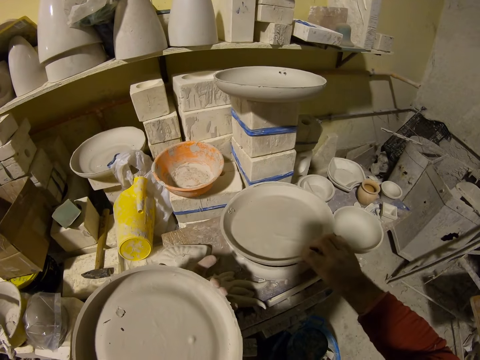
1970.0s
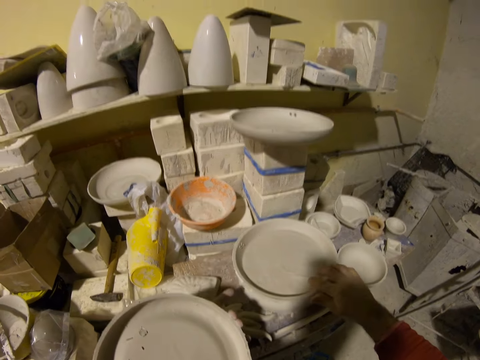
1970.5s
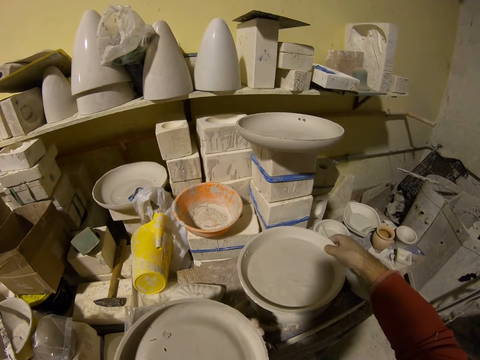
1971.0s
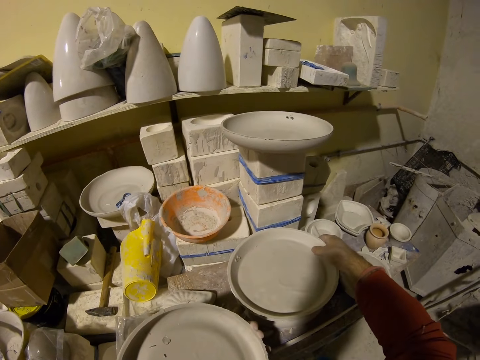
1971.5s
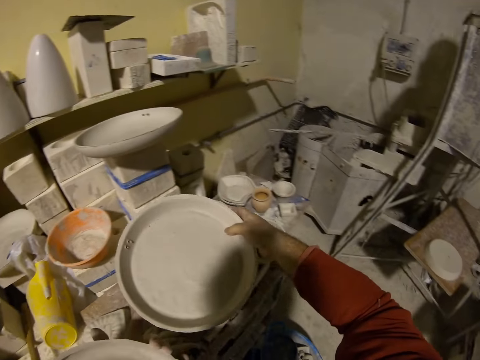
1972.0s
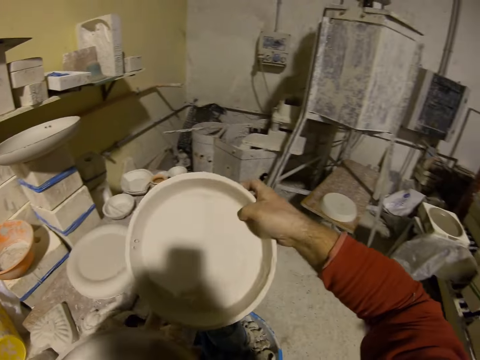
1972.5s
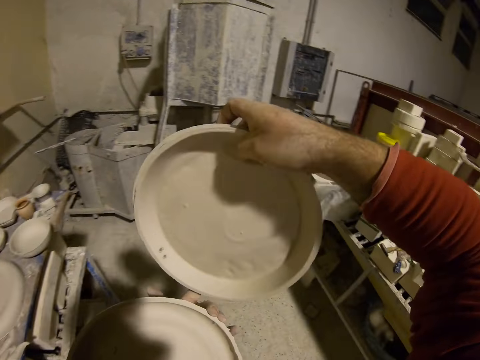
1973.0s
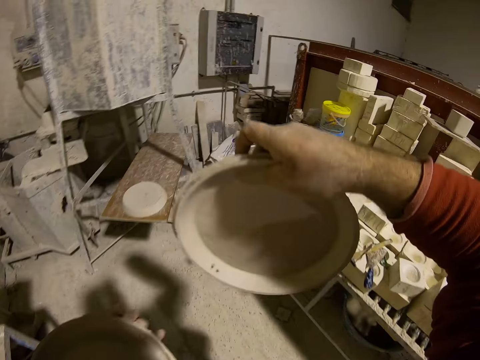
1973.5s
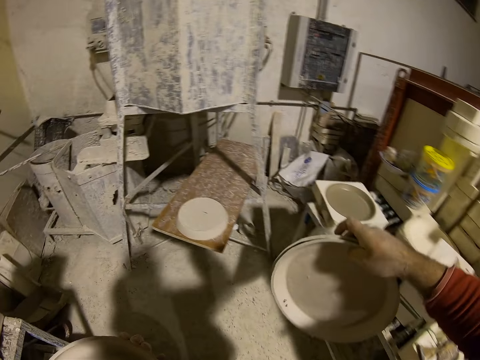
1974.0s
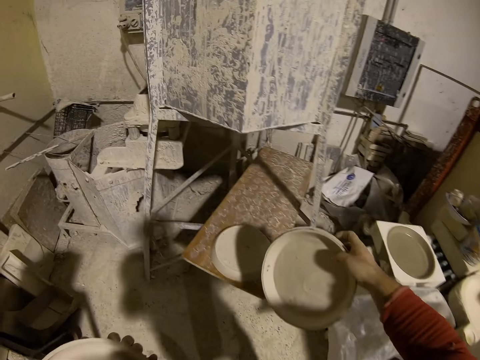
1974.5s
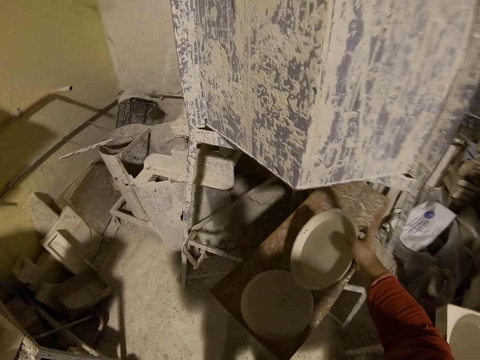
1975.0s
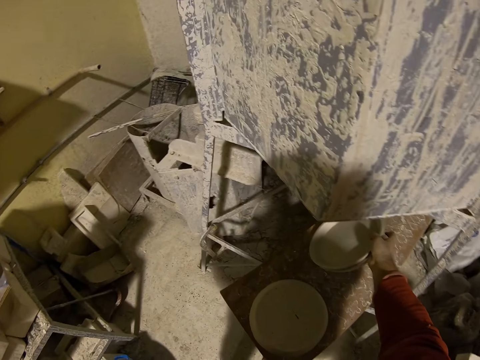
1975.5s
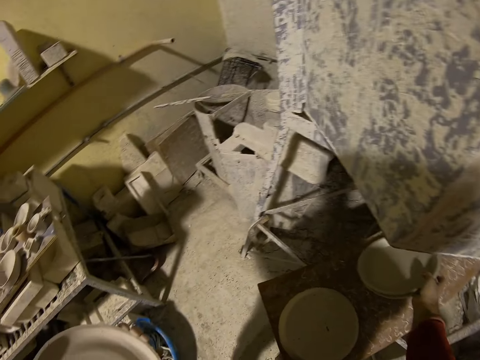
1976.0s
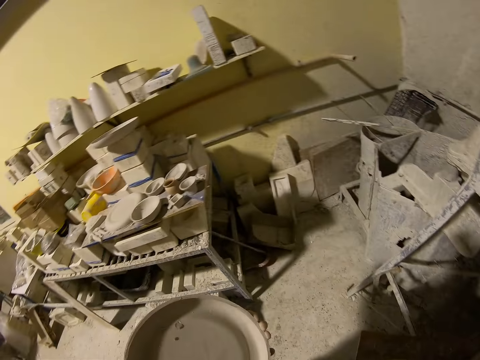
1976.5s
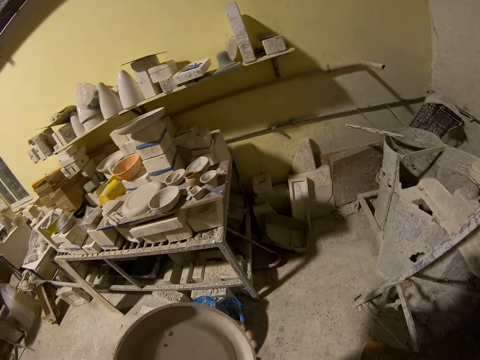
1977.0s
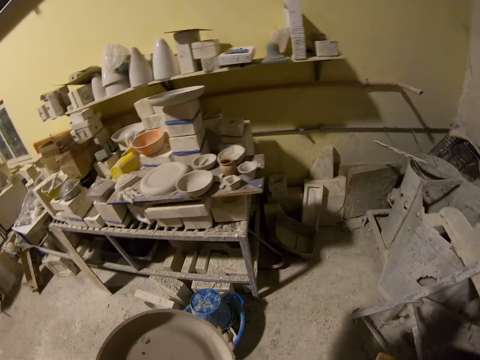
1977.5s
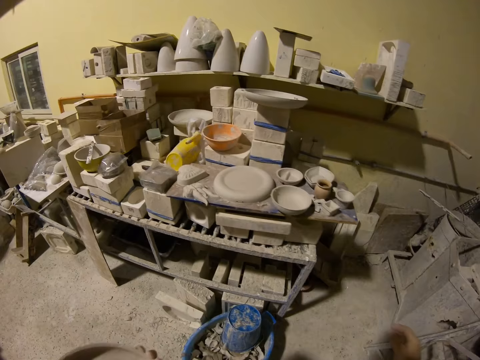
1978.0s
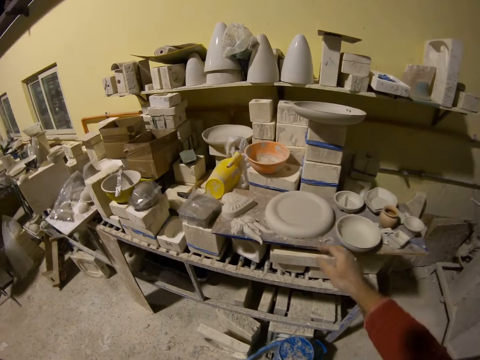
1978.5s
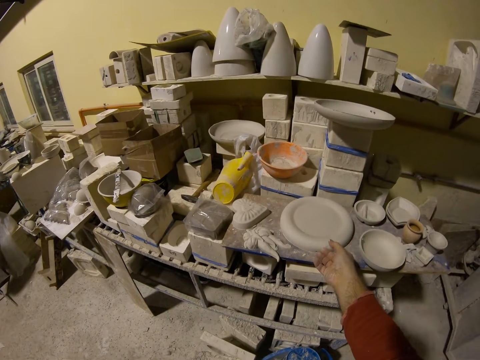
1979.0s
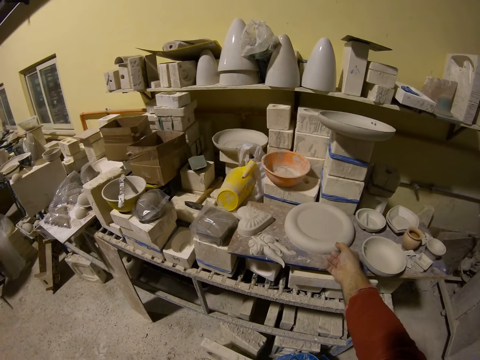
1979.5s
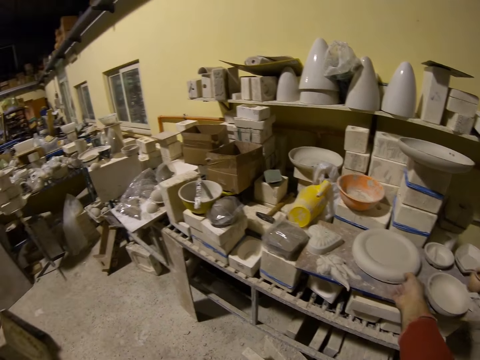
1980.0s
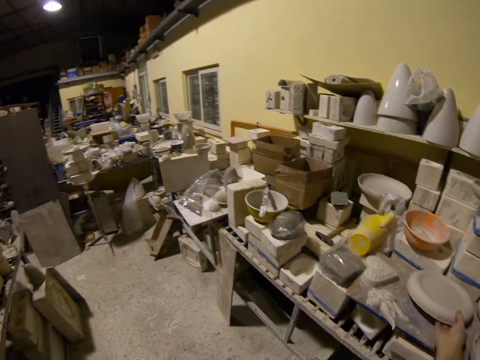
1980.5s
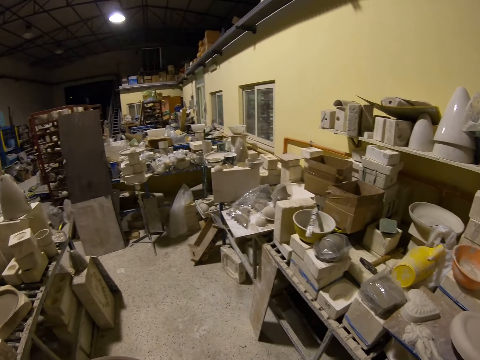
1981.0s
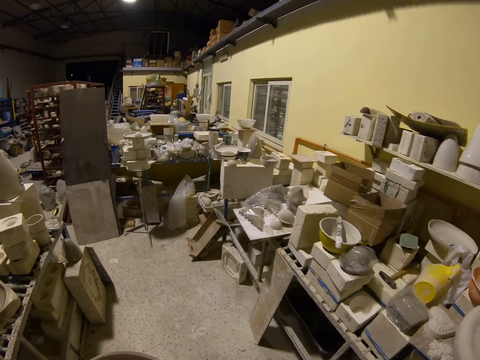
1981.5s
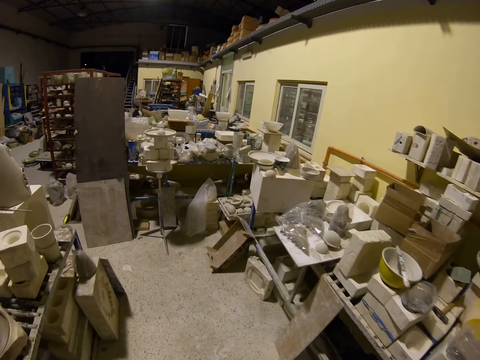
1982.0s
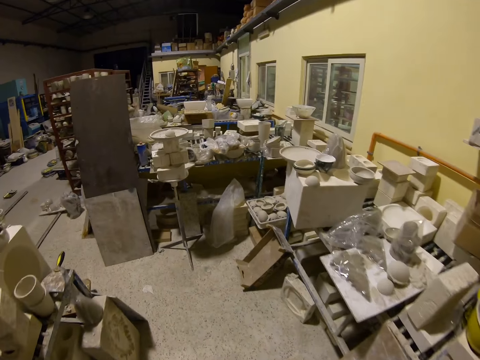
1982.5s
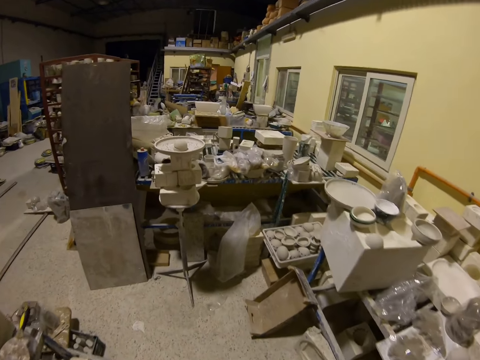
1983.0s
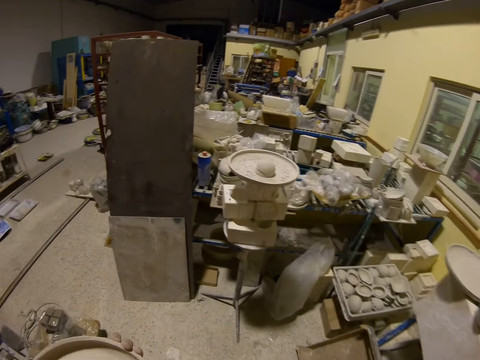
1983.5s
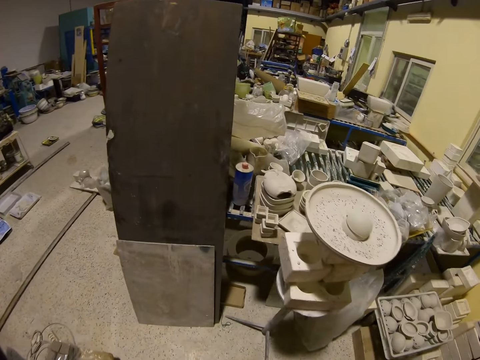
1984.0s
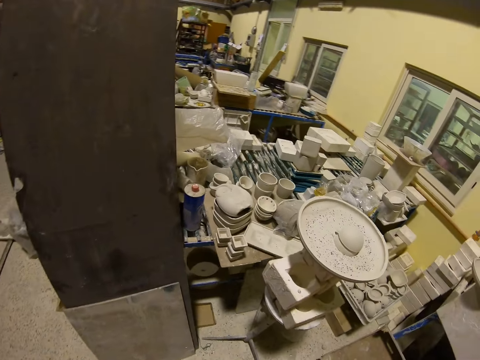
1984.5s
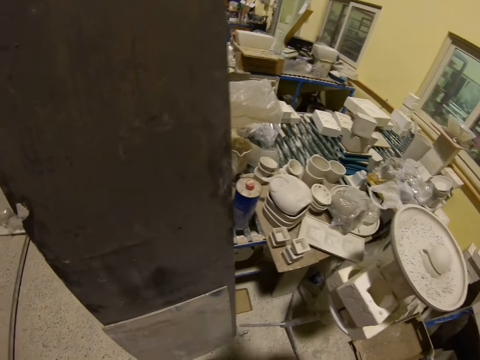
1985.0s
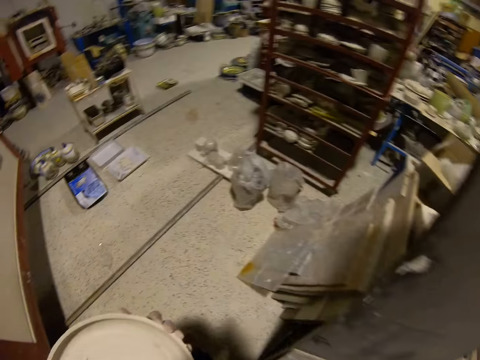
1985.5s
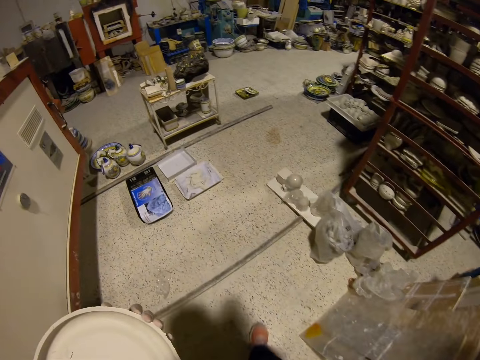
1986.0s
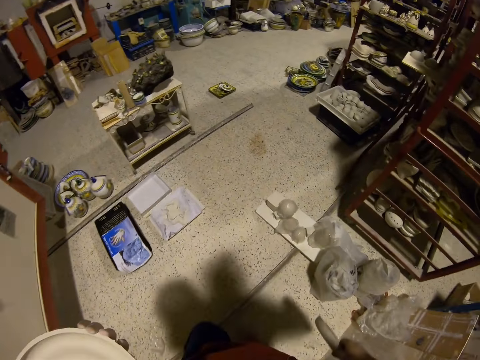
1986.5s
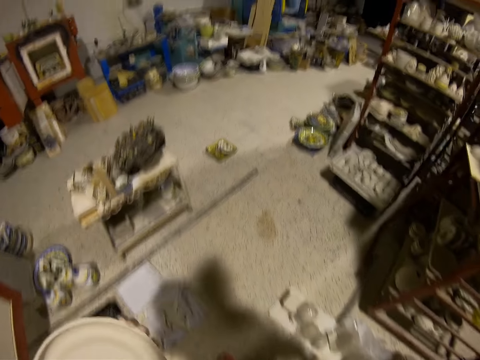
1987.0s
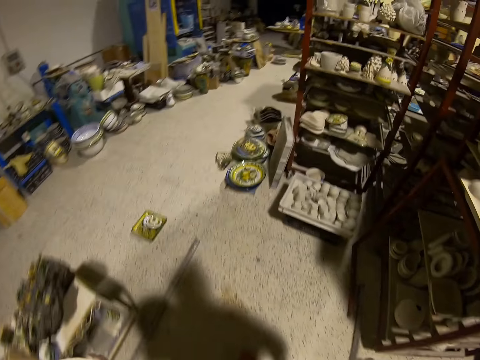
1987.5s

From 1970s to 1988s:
The camera wearer carries the molding plates. They put the molding plates down. They pick up a molding plate. They walk around the workshop.

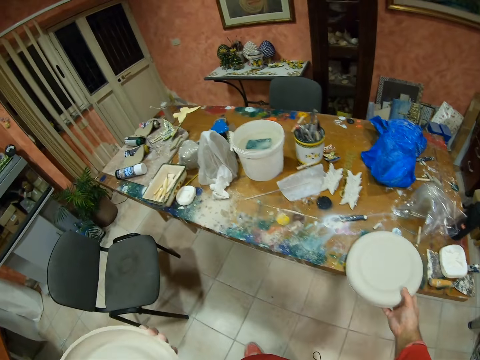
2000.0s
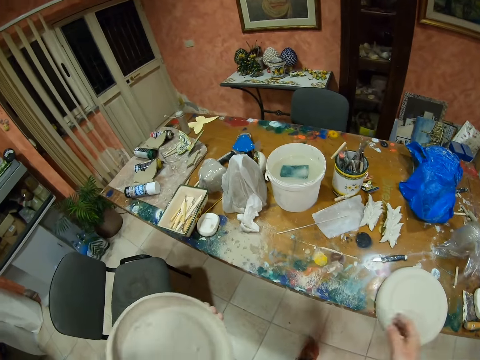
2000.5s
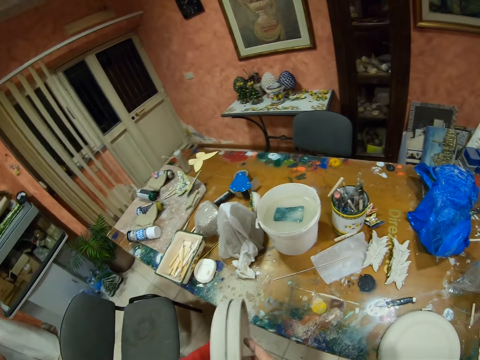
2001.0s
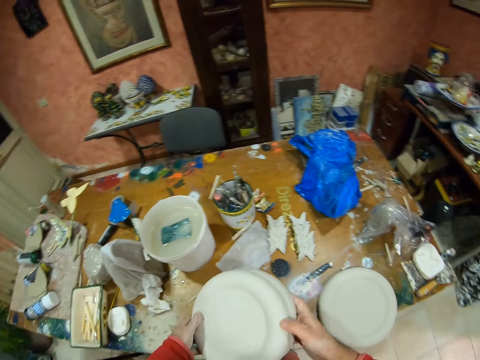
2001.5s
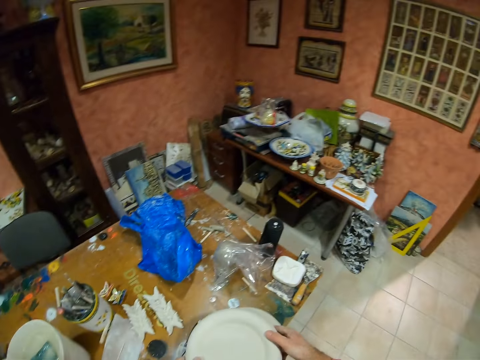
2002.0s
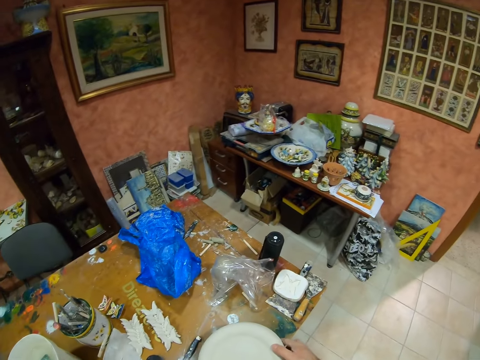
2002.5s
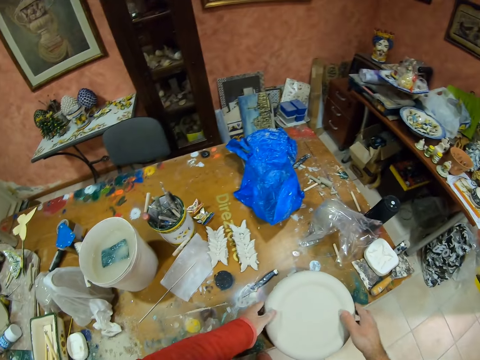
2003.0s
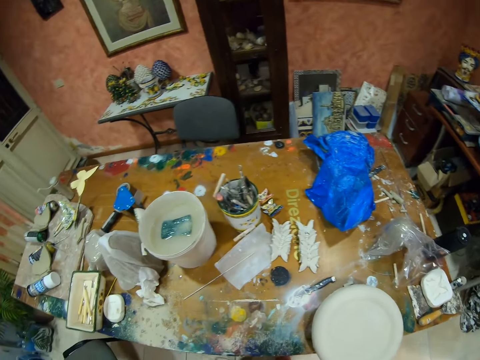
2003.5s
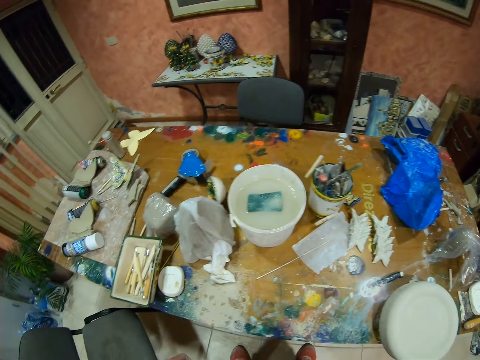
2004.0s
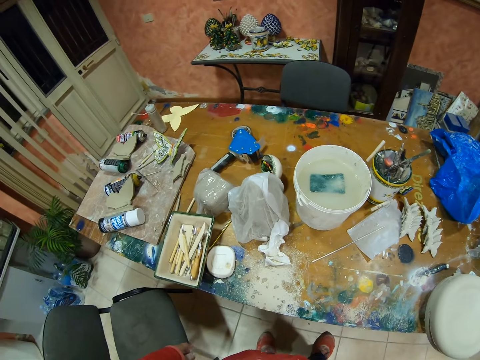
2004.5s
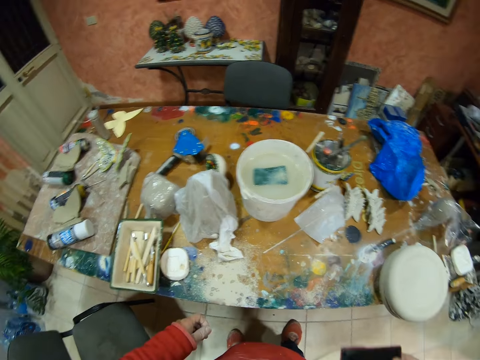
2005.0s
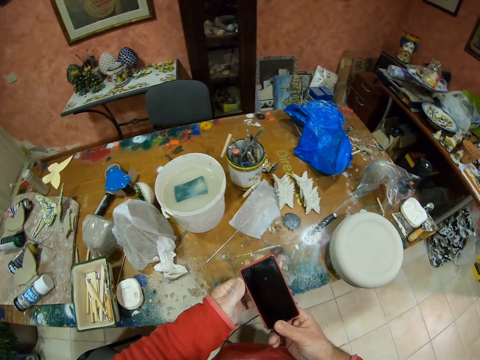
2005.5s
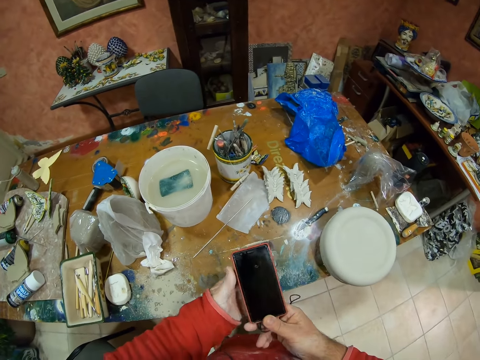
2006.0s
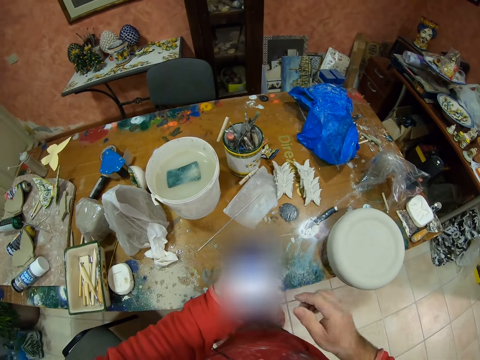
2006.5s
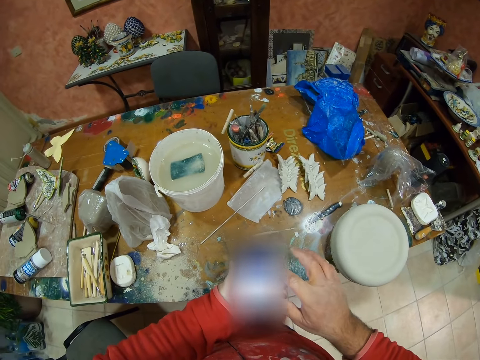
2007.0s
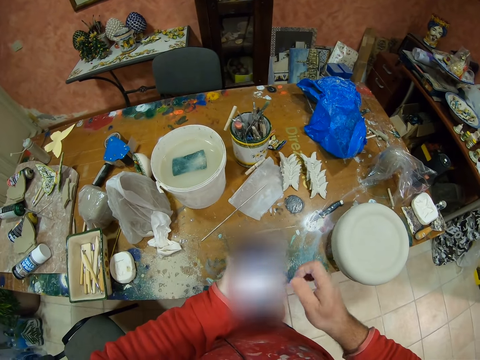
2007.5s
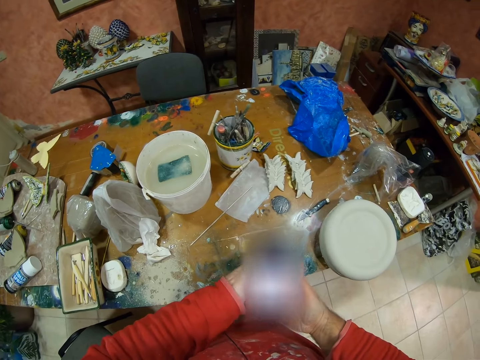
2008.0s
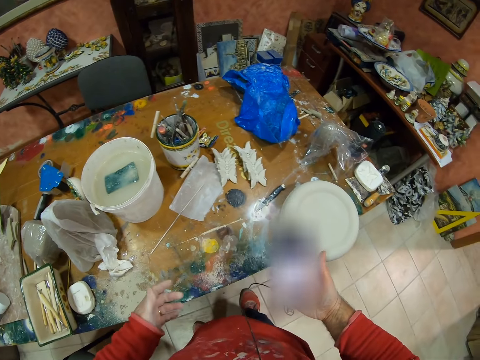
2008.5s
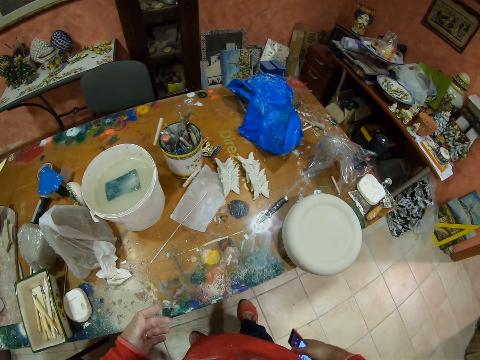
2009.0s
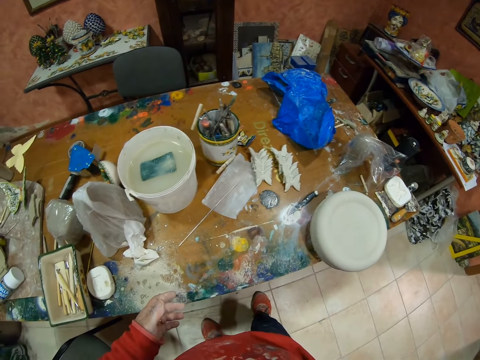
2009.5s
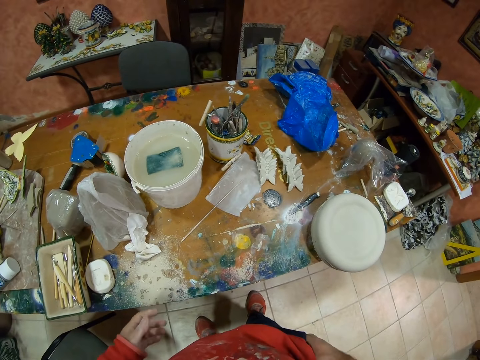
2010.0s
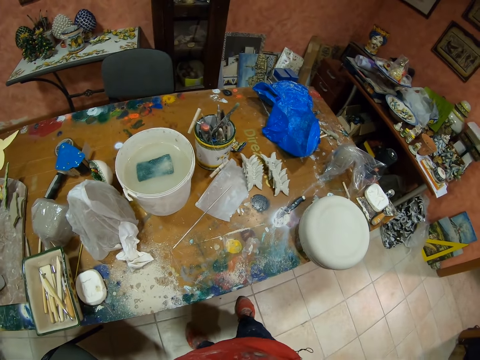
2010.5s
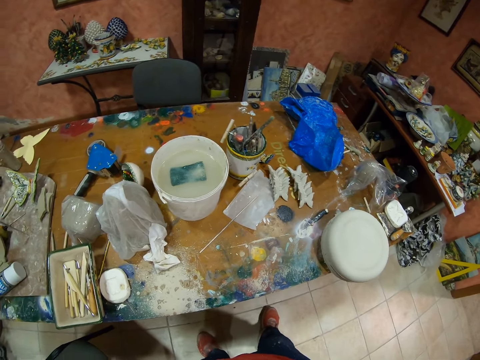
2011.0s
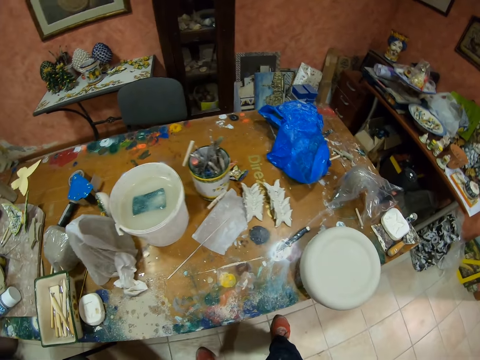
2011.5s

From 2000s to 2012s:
The camera wearer puts décor on the table. They remove the phone. They dial the phone. They return the phone in the pocket.
